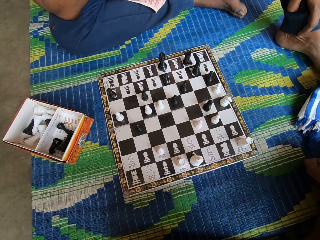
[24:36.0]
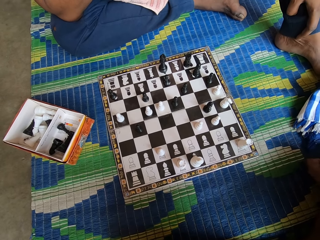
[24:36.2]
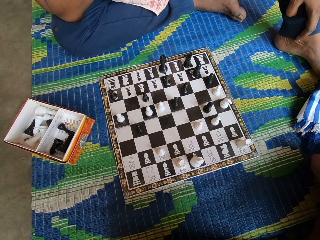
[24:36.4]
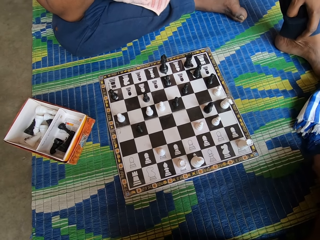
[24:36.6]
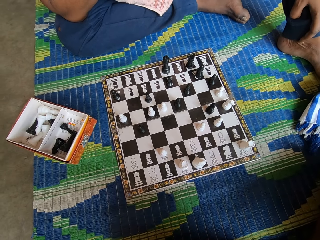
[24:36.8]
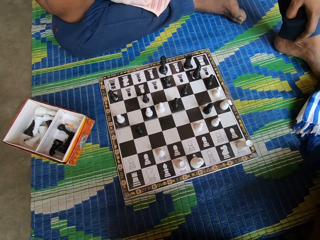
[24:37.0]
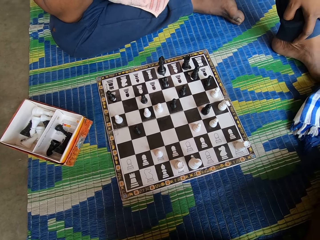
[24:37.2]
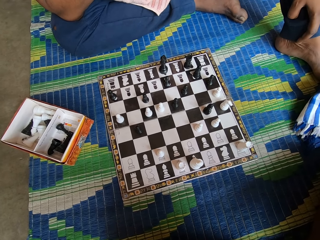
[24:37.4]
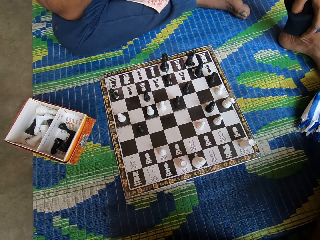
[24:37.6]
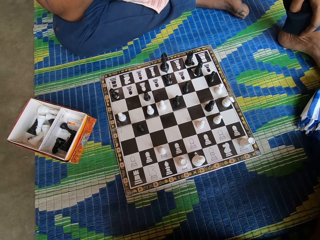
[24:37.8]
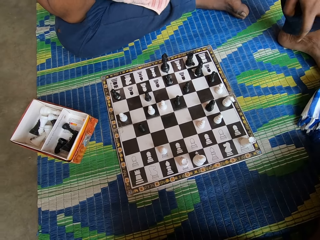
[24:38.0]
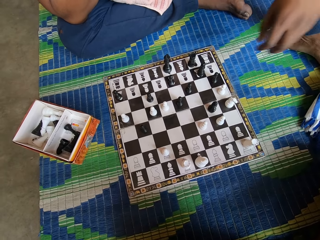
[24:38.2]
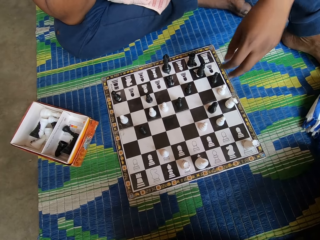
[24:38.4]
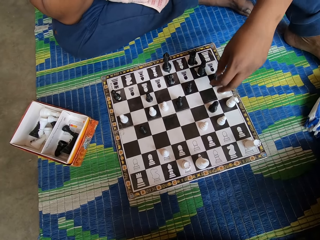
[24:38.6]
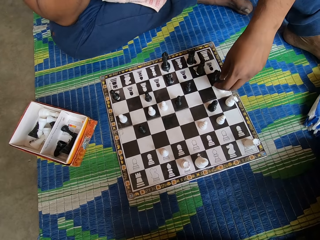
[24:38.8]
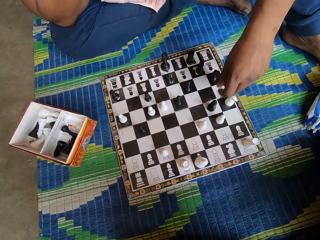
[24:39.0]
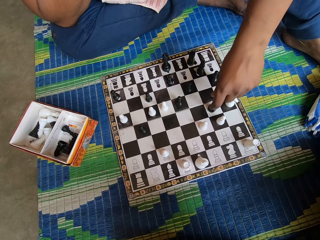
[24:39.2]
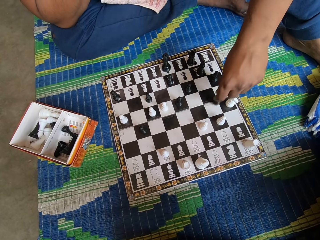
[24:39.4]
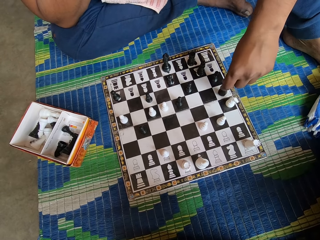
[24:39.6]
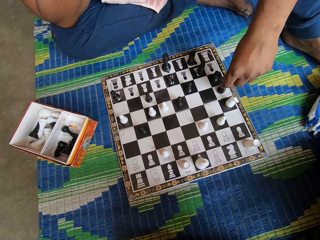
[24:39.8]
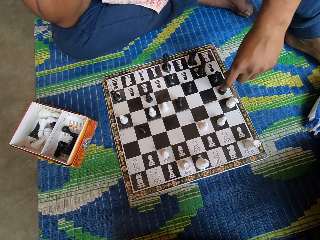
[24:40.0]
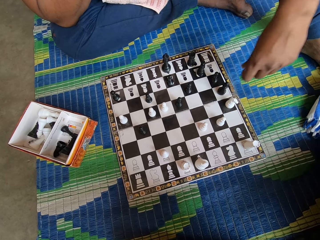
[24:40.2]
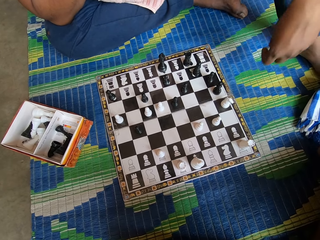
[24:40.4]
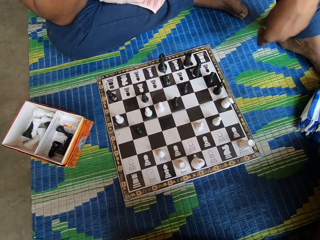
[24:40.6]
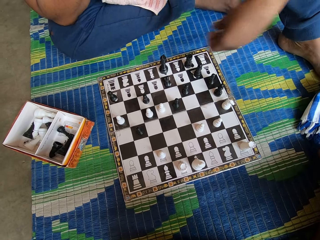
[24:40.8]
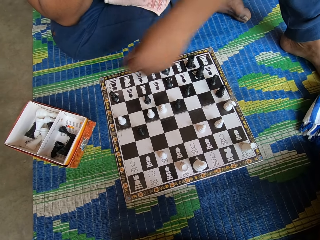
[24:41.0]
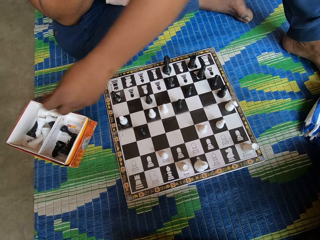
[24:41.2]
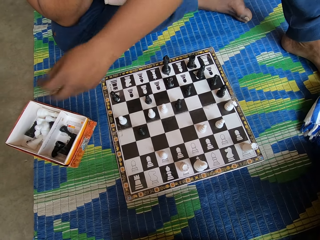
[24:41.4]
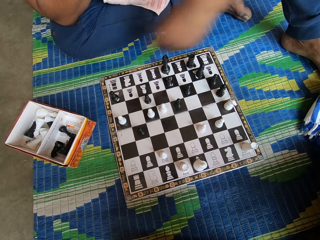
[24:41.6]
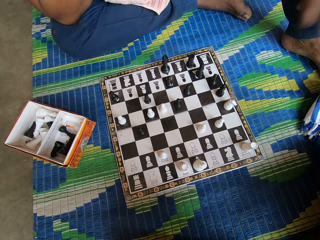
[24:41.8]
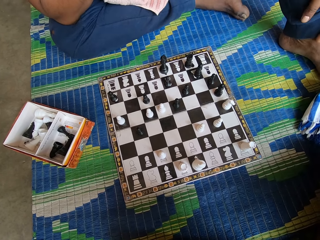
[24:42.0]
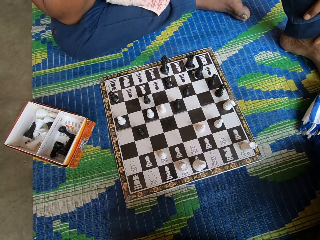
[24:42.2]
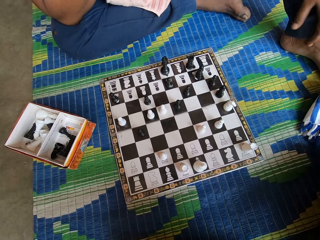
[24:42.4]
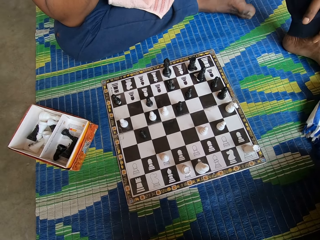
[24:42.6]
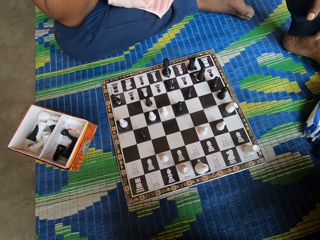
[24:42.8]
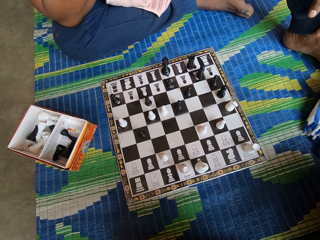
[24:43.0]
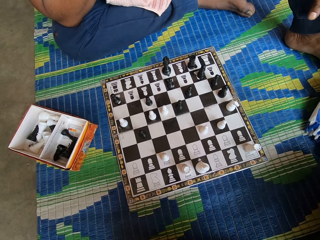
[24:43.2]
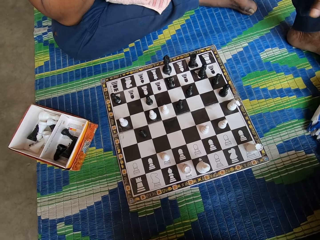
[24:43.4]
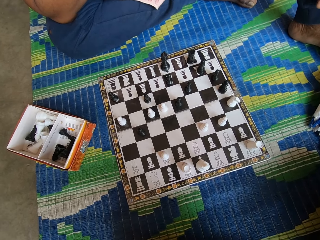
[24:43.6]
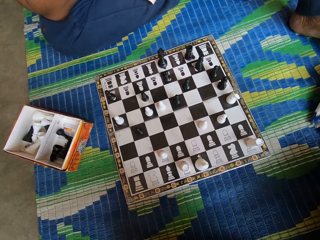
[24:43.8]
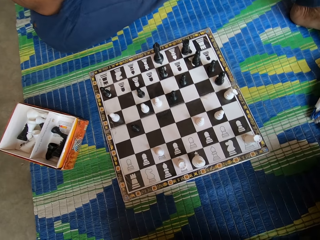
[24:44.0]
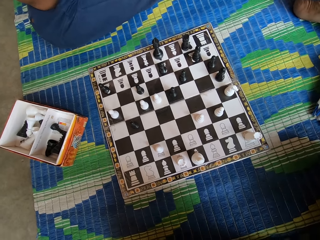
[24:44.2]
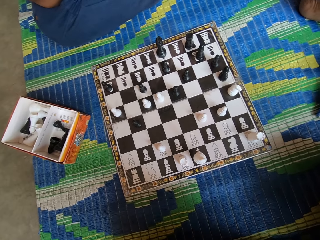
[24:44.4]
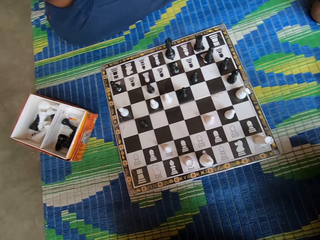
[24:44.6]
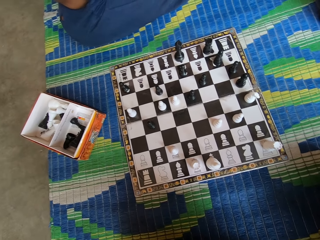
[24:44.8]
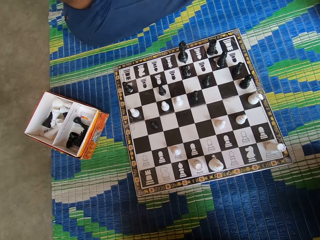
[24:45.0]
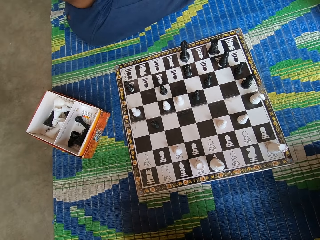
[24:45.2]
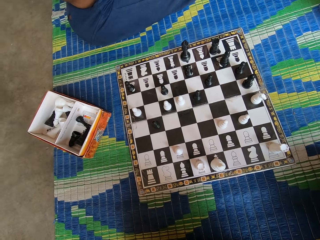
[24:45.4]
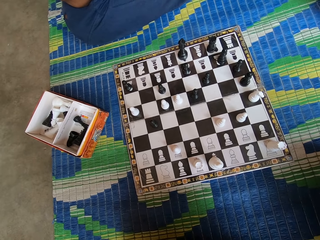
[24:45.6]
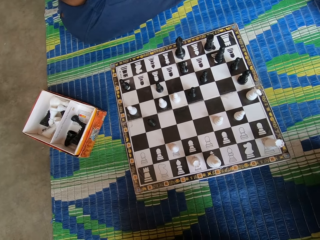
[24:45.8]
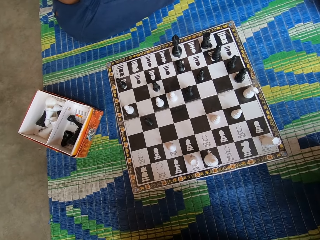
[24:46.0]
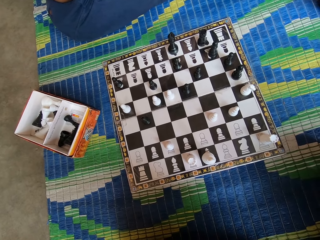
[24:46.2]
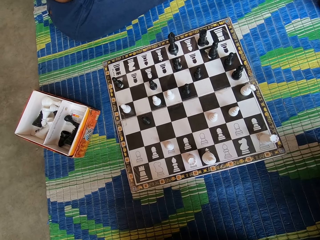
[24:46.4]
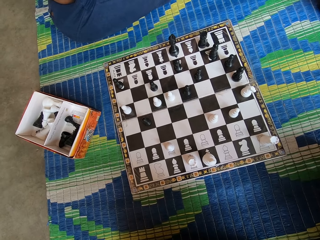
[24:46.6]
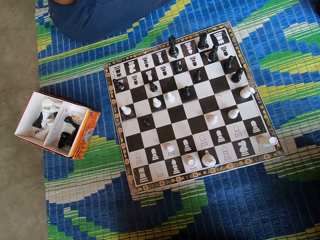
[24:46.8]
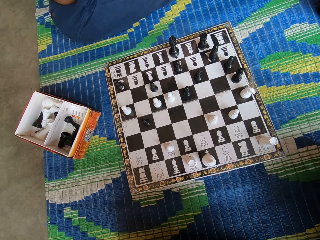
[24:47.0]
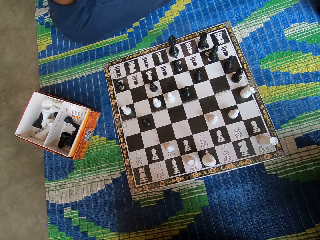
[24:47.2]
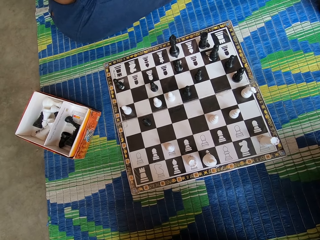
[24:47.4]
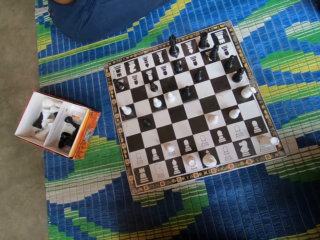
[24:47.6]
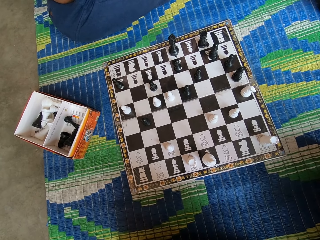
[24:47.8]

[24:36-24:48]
A man picks up a chess piece. The man plays chess. The man moves the chess piece. The man pulls his hand off the chess piece. The man drops the chess piece in a box. The man holds his leg.

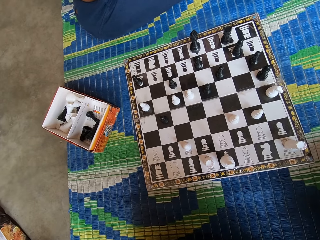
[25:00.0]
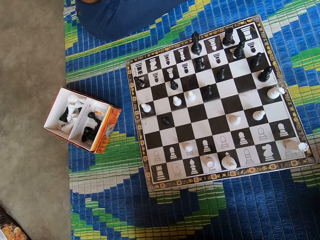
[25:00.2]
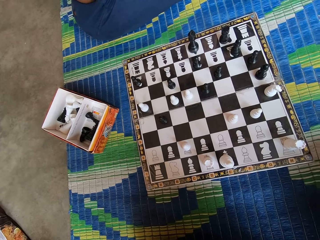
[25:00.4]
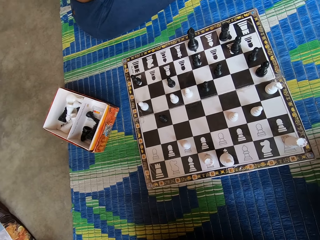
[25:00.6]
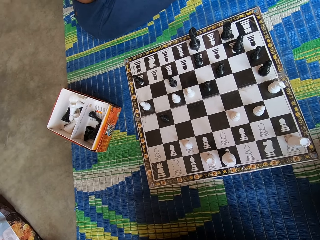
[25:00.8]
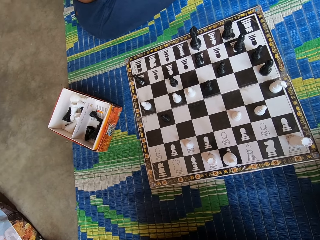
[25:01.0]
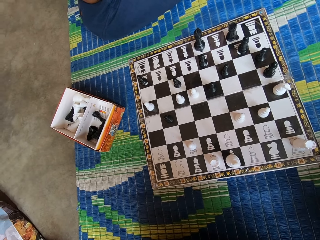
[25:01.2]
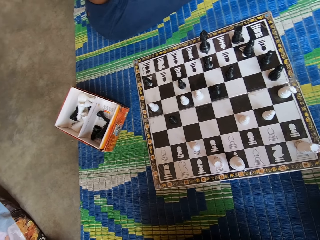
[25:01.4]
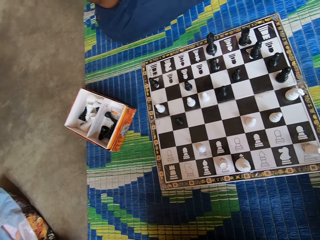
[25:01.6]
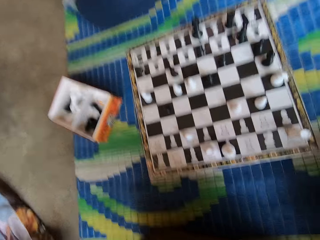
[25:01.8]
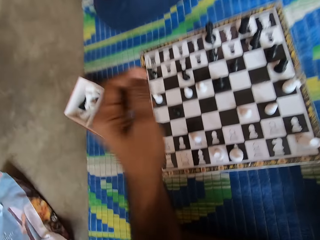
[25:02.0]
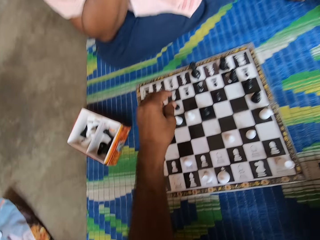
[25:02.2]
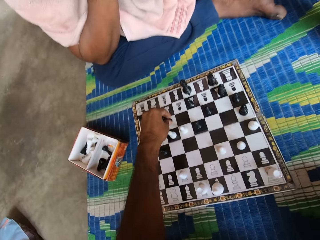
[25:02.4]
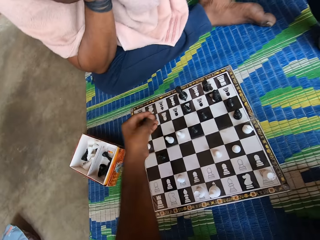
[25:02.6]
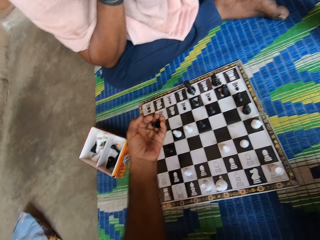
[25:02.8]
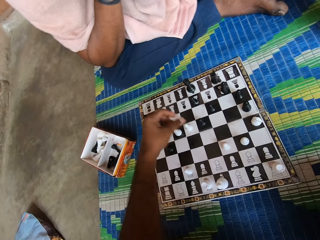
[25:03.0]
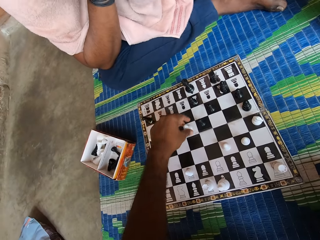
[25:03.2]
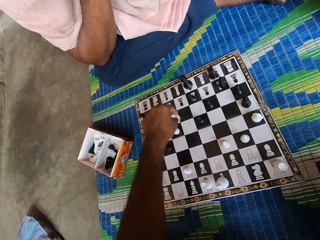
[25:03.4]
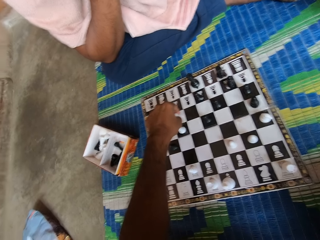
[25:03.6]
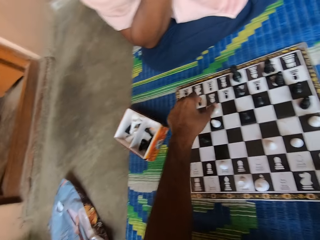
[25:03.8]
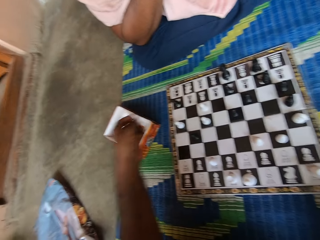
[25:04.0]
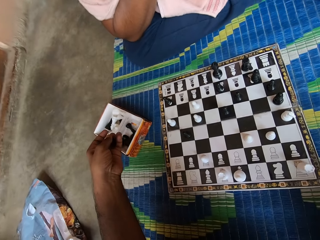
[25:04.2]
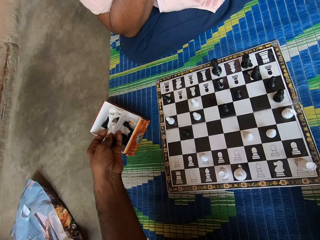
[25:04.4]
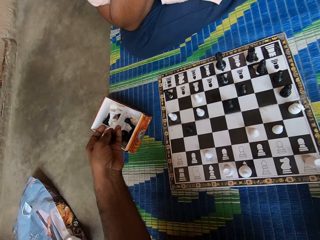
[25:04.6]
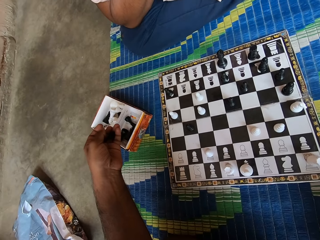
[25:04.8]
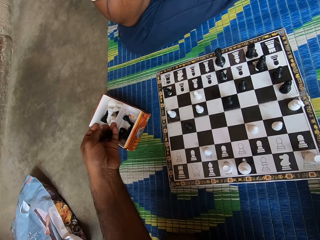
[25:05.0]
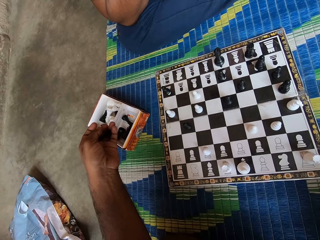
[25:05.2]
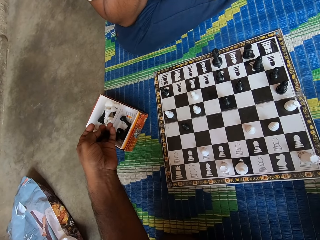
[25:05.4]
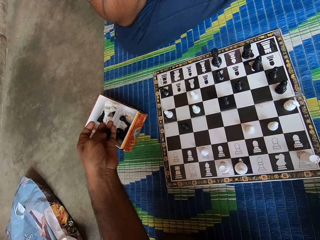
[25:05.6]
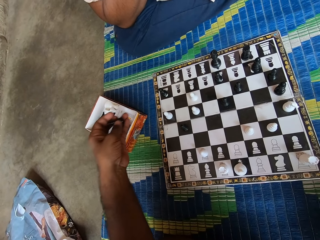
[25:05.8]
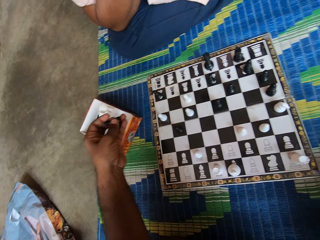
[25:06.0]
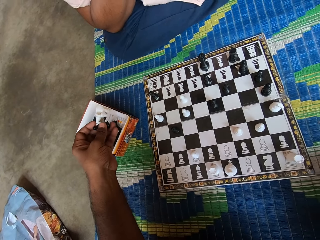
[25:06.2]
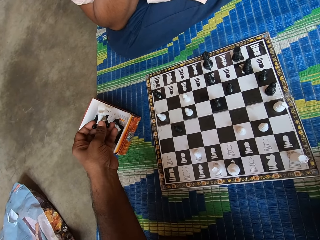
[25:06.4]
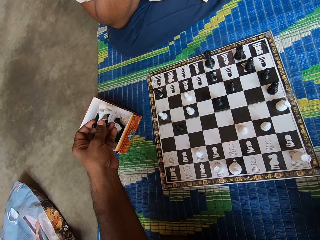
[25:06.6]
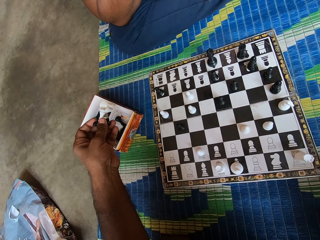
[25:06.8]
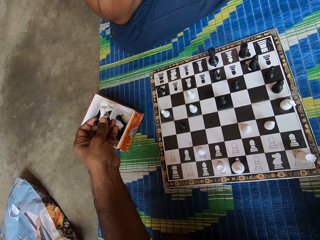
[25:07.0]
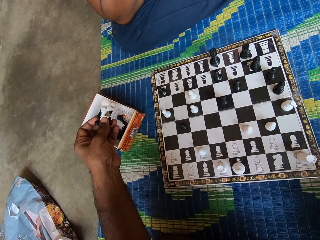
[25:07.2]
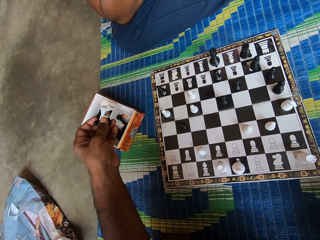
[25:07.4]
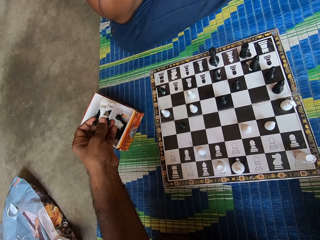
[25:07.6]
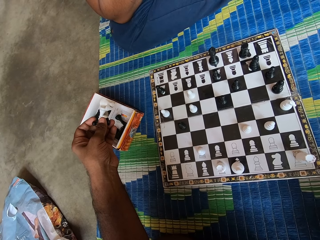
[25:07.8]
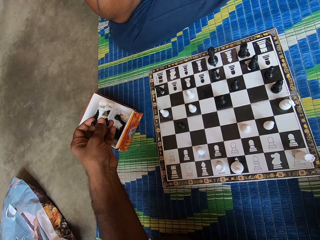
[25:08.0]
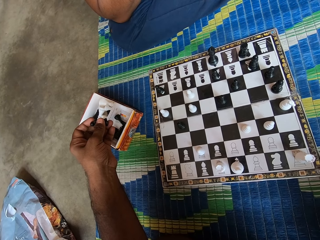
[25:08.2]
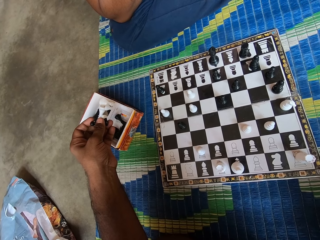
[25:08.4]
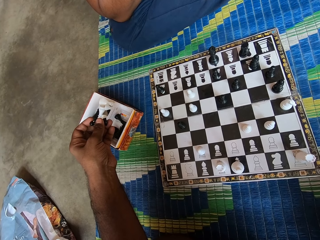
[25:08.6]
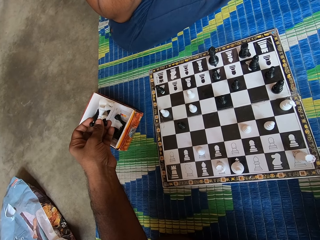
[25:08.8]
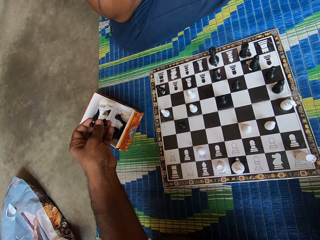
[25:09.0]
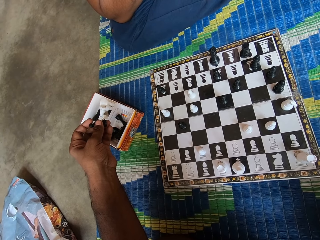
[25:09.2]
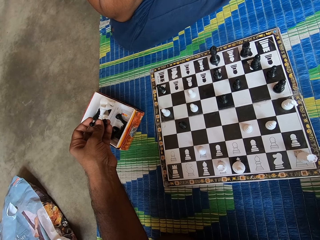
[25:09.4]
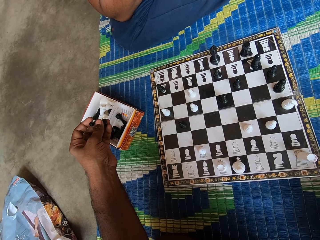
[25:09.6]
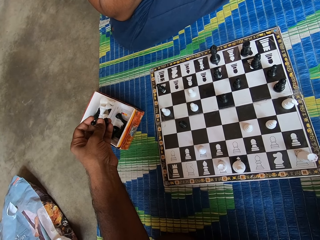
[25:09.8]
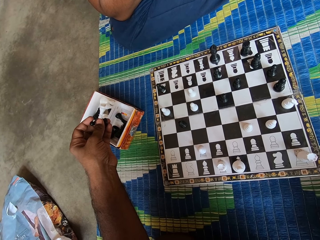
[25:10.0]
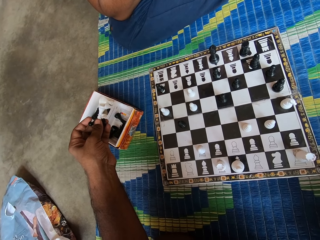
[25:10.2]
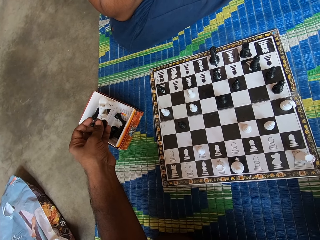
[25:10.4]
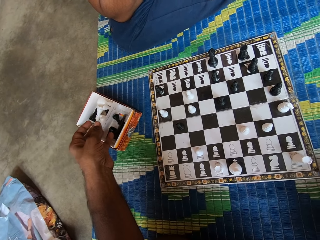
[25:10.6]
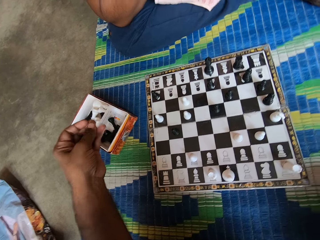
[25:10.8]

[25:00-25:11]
The camera wearer plays chess. He picks up a chess piece. He plays chess. He moves the chess piece. He stretches his hand.
